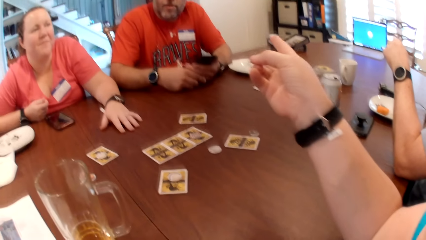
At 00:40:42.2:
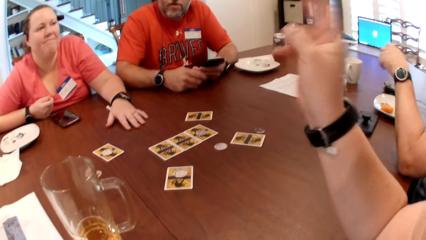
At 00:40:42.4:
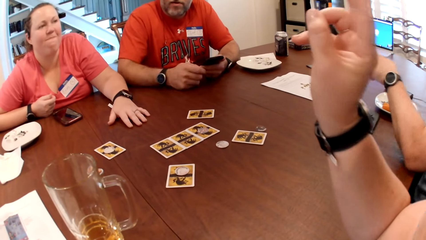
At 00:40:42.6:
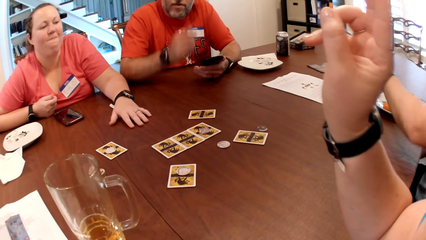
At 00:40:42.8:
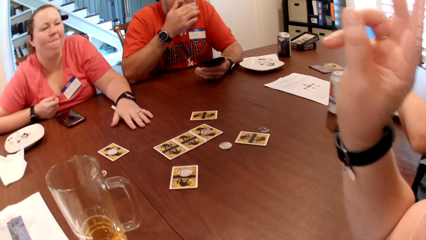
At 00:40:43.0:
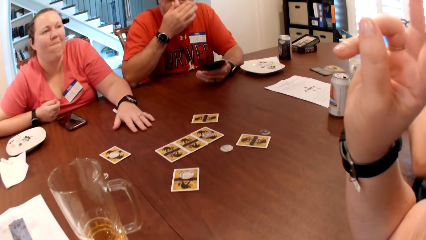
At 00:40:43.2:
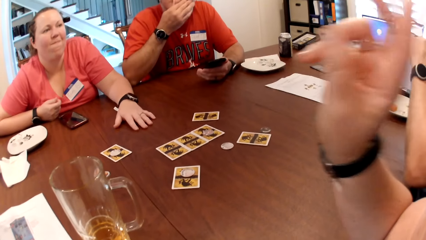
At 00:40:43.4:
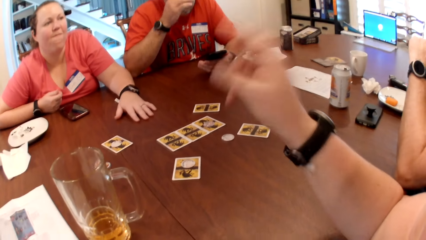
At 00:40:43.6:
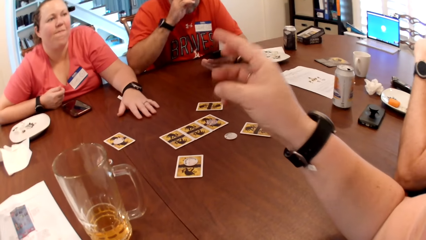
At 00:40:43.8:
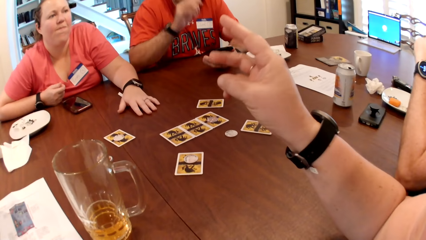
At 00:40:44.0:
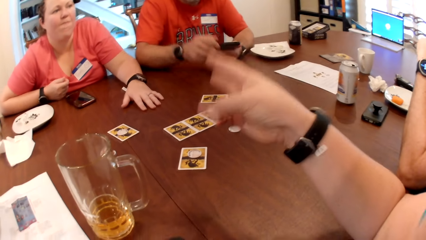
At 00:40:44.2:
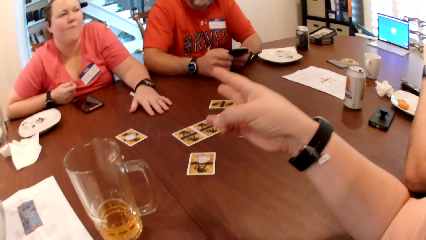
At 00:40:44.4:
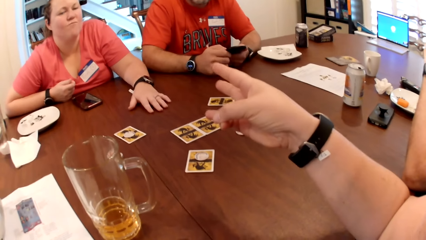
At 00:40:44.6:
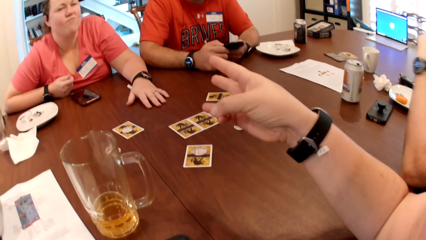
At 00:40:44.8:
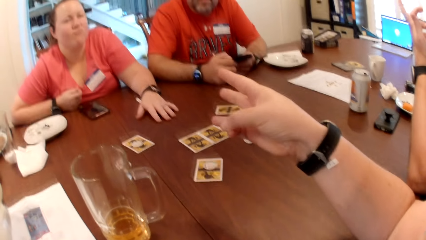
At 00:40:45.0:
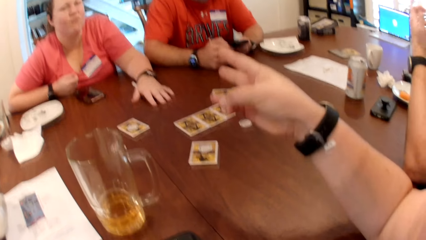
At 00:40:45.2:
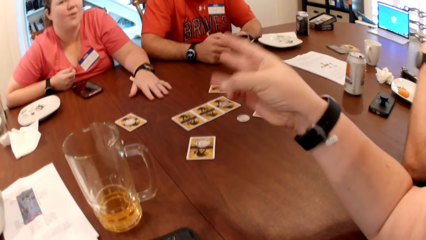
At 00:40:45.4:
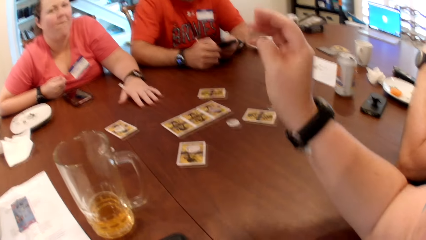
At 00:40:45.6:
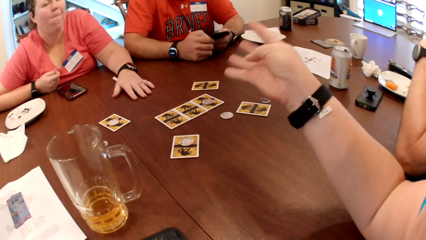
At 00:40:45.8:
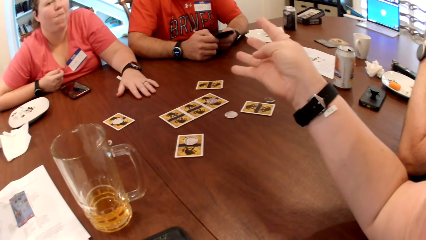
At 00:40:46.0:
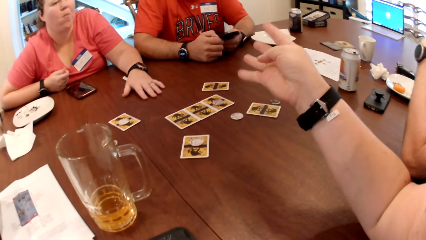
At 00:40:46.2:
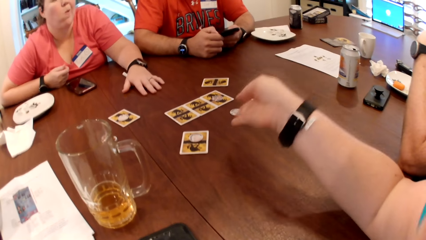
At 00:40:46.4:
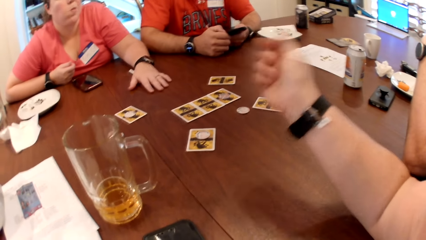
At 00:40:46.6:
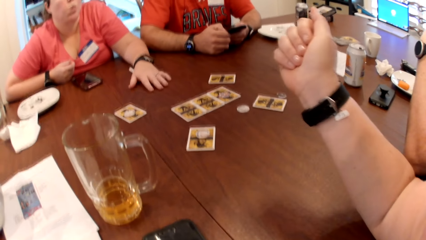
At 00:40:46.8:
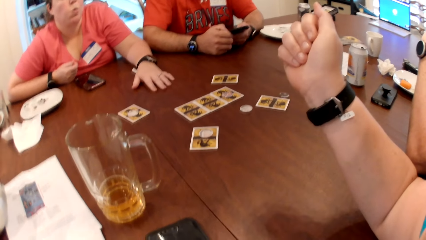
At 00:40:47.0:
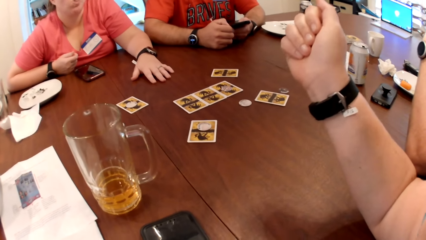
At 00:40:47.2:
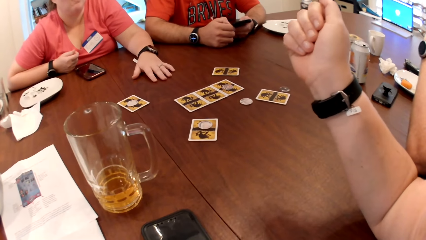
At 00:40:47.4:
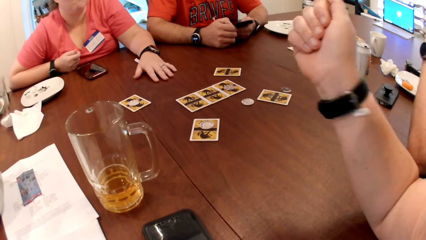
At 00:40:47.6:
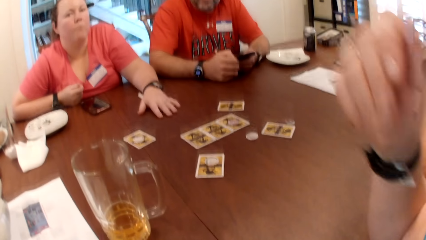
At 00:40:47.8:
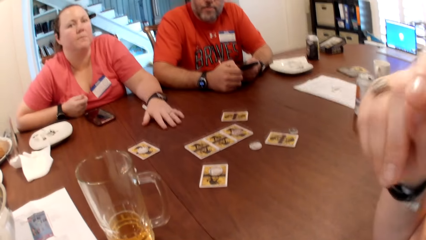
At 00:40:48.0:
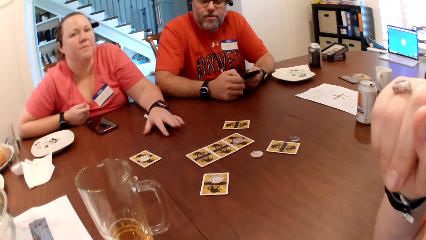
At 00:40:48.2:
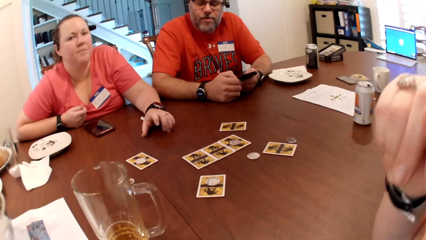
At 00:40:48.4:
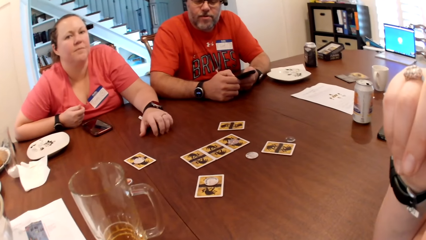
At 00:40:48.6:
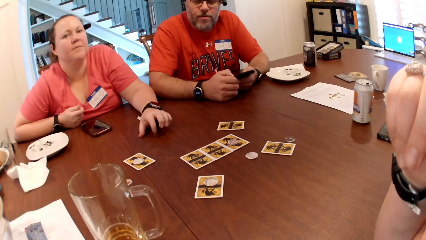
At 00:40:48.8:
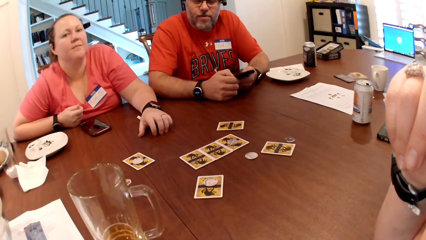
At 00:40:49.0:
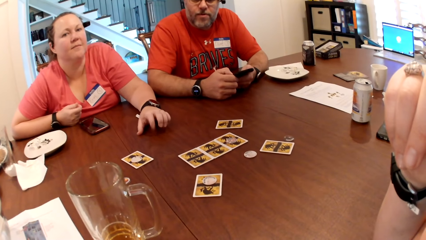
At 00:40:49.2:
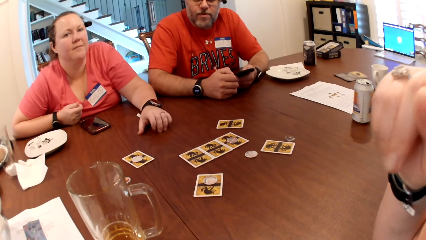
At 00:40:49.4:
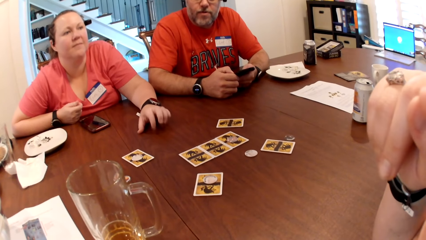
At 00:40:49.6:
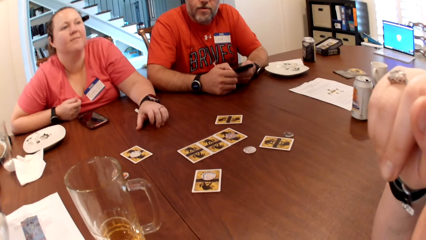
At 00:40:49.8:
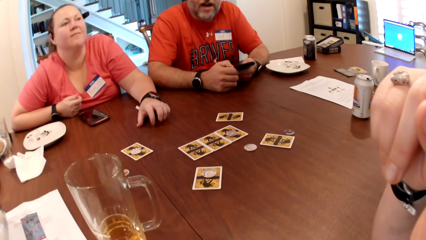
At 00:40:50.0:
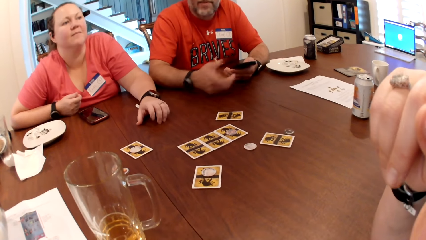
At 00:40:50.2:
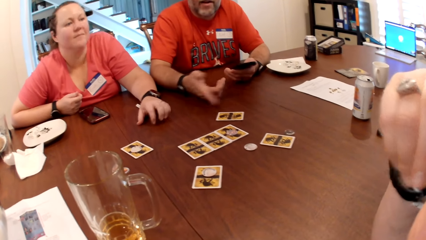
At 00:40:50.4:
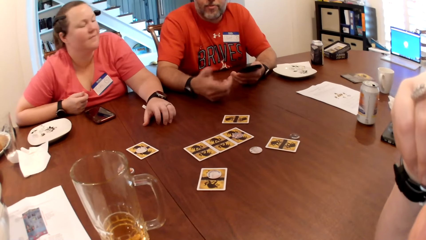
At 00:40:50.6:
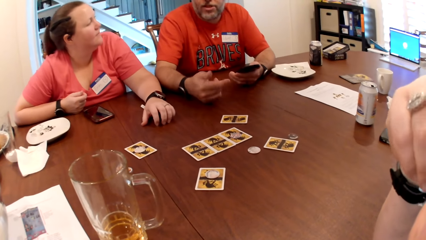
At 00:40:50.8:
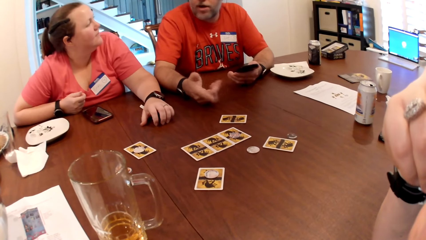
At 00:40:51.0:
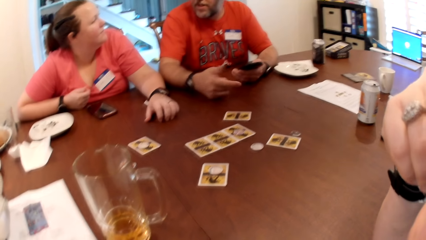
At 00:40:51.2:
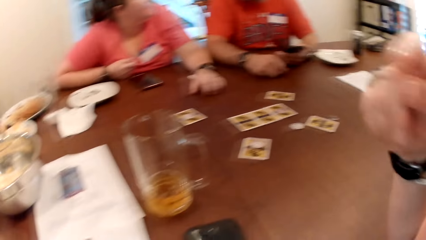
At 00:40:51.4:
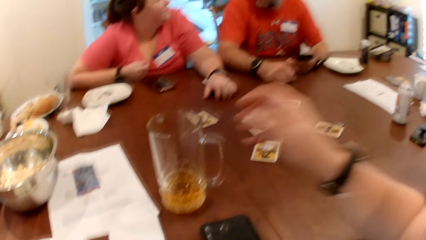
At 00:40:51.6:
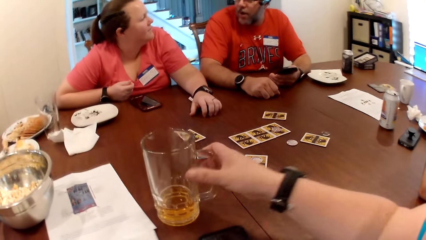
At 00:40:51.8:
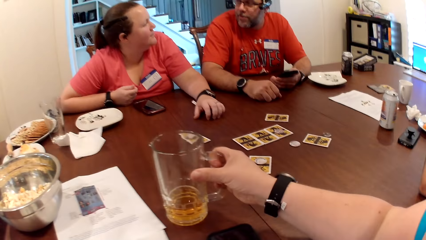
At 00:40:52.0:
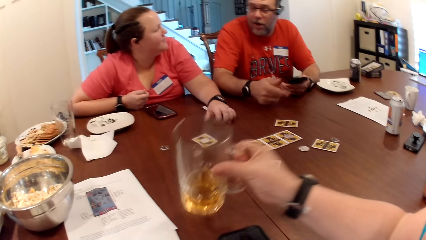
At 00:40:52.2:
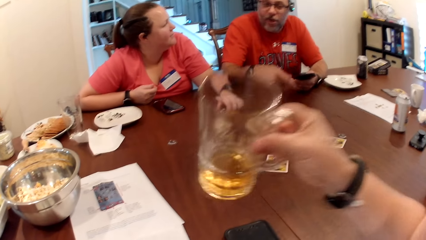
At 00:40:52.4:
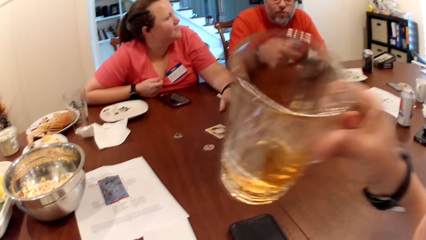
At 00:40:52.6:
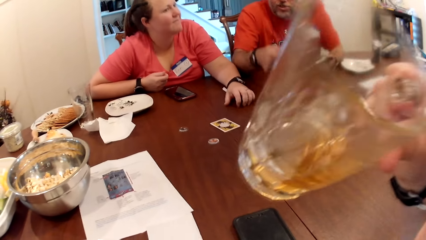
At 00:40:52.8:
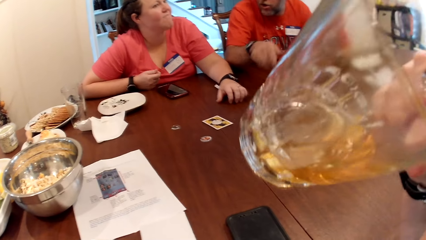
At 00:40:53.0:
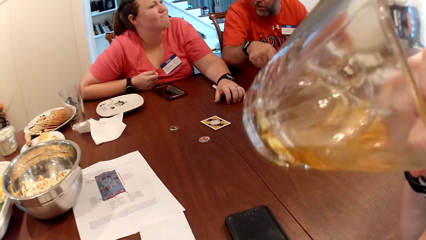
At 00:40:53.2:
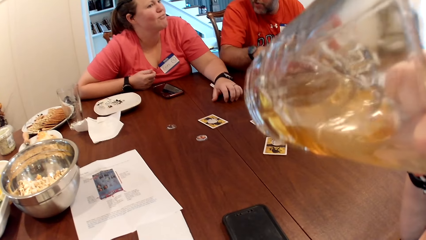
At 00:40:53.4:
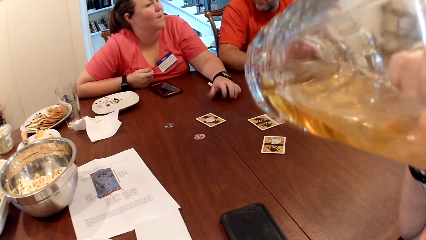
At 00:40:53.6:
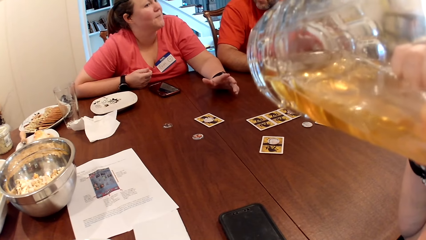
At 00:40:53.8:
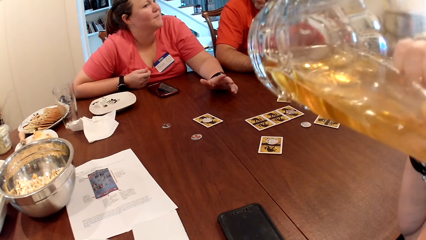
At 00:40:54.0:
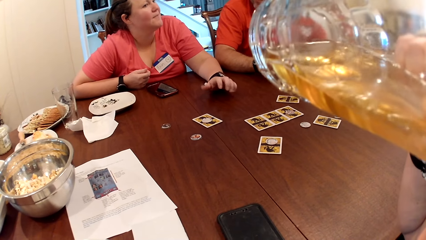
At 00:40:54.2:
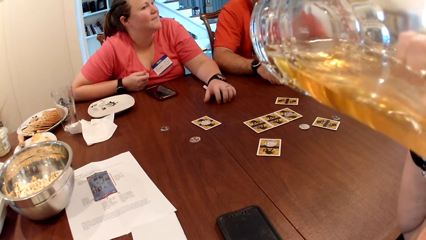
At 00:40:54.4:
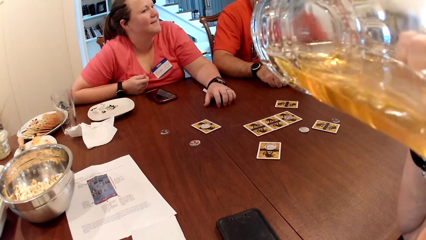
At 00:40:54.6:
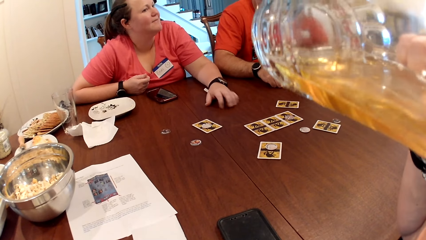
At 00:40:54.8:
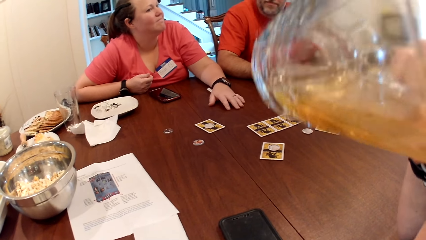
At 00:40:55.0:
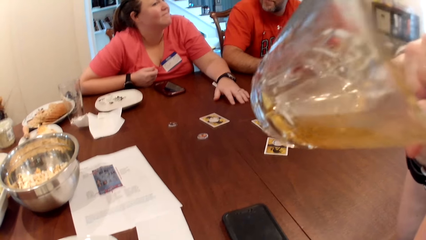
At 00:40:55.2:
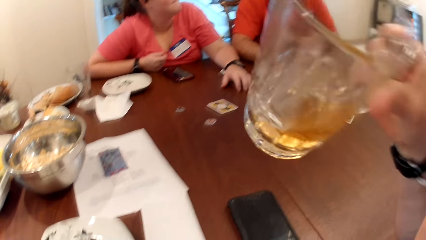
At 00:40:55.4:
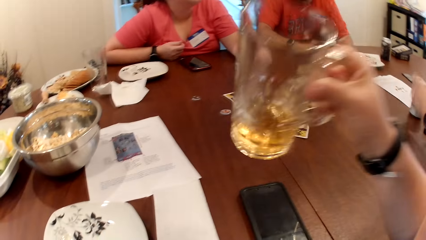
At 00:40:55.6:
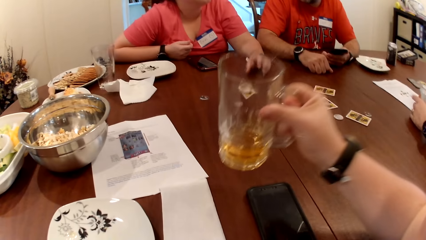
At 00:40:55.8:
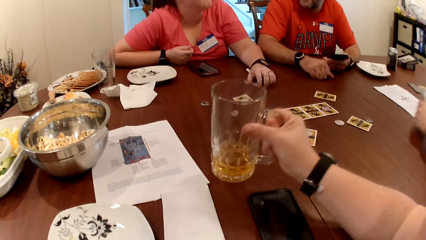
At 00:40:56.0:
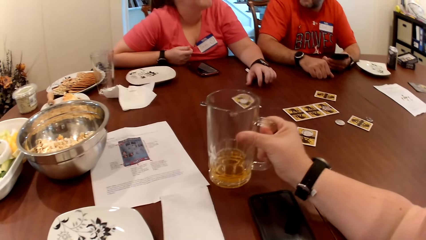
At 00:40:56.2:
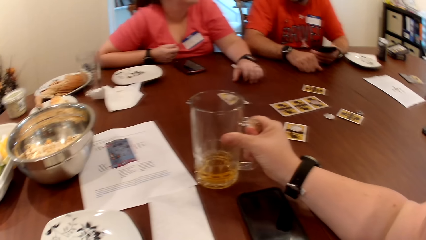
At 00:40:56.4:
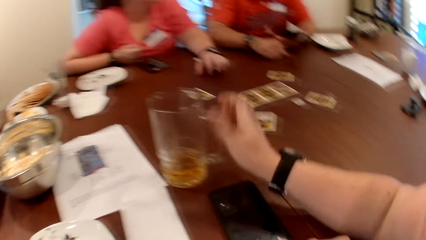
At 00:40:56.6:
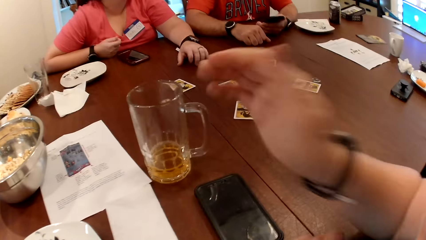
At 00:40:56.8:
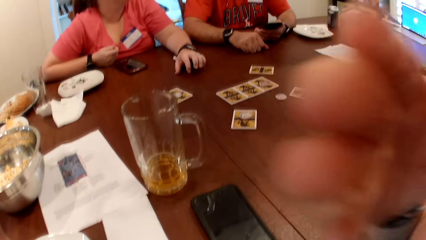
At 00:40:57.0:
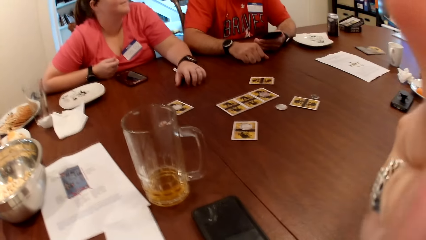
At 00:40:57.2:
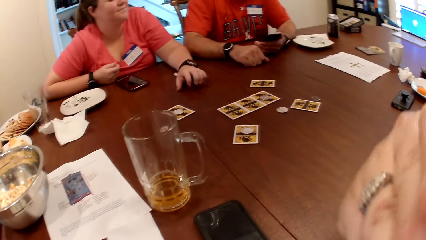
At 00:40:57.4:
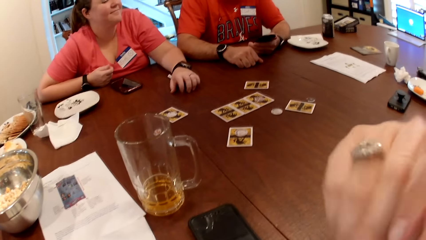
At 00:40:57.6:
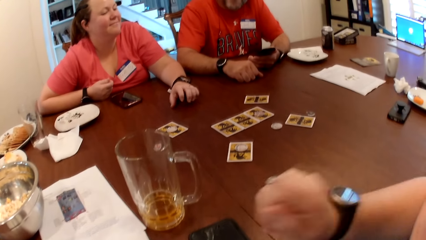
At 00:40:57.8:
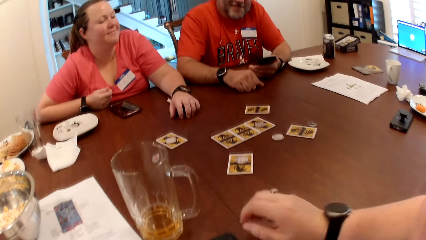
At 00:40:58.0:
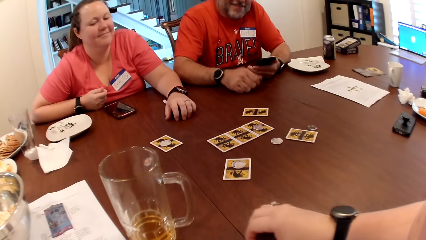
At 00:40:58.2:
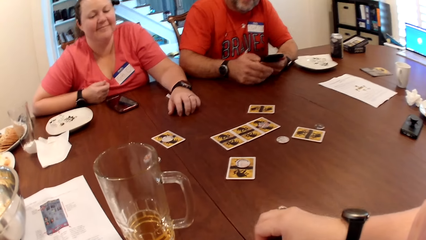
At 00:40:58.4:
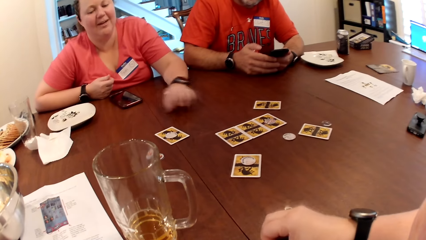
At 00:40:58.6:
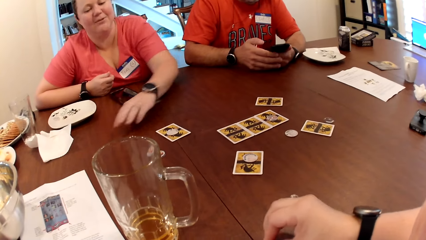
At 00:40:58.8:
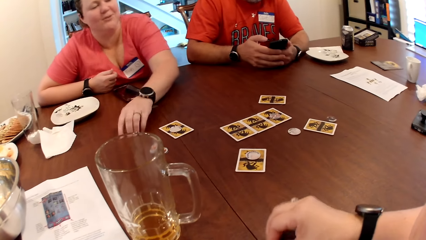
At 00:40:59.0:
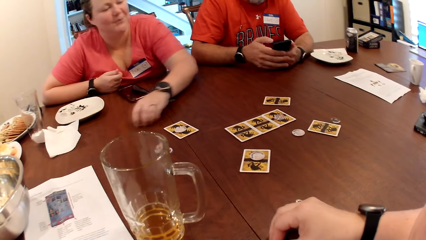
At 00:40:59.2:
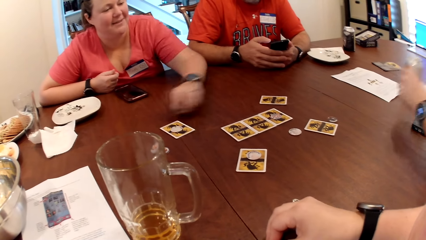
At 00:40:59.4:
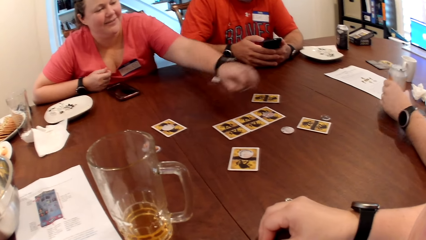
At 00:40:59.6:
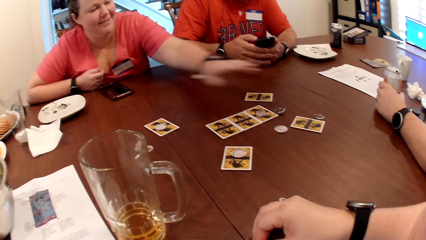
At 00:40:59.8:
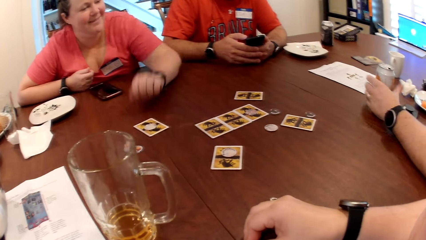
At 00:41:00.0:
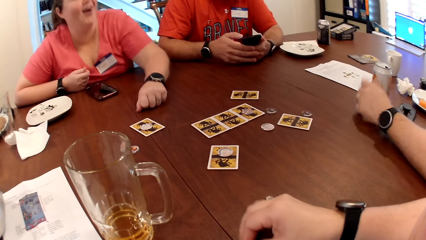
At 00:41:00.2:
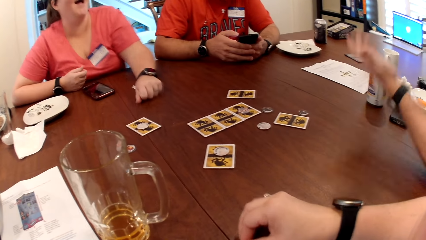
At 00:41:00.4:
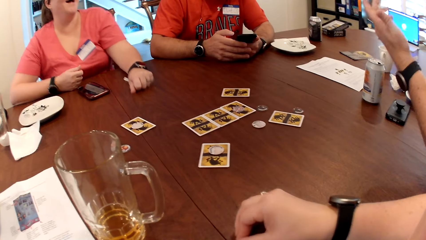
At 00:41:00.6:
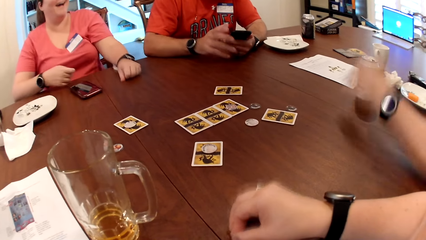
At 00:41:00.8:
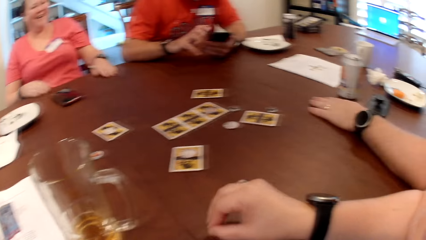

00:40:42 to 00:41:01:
A man rubs his face with his right hand and hits his right hand on the table. A woman drums her left hand on the table. The camera wearer picks a cup from the table with her right hand. She drinks from the cup in her right hand. Another man picks a can of soda from the table with his left hand. The camera wearer drops the cup on the table with her right hand. She cleans her mouth with her right hand. She drums her right hand on the table. The first man operates the phone with both hands. The woman picks a poker chip from the table with her left hand and throws the poker chip on the table with her left hand. The other man drops the can of soda on the table with his left hand.
